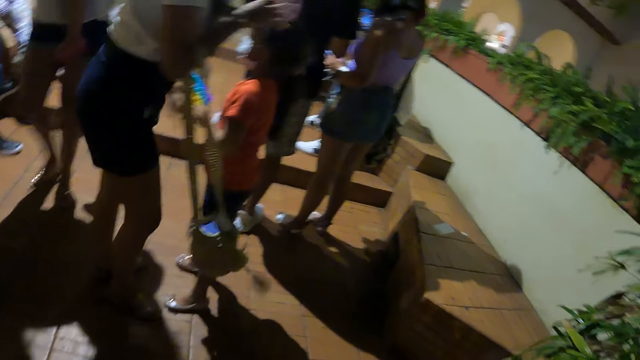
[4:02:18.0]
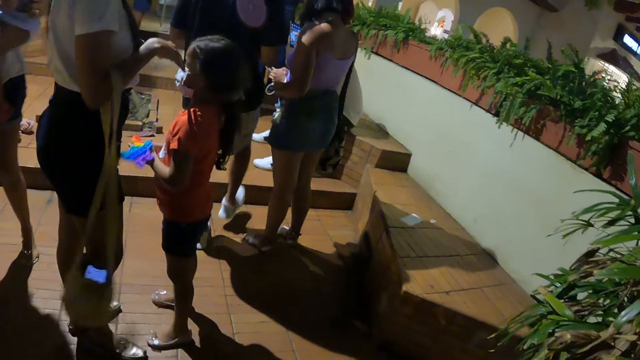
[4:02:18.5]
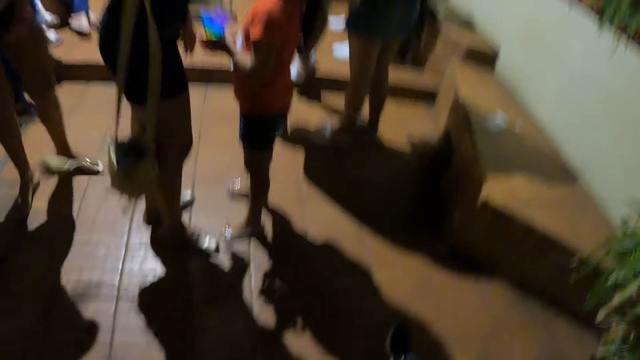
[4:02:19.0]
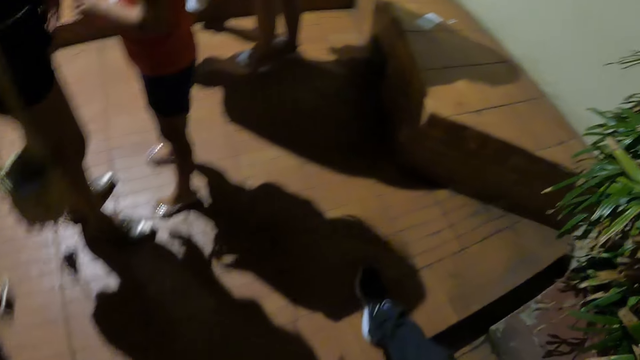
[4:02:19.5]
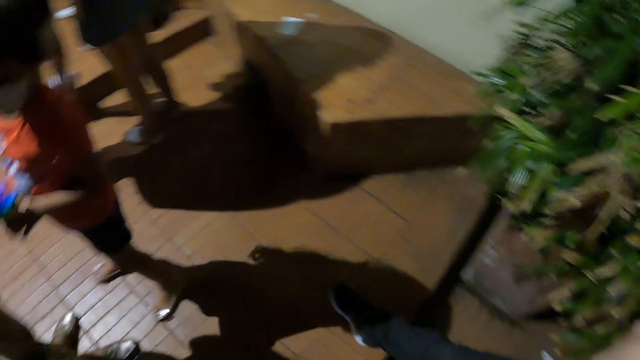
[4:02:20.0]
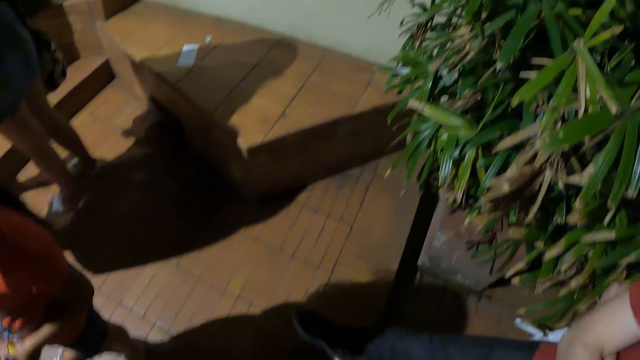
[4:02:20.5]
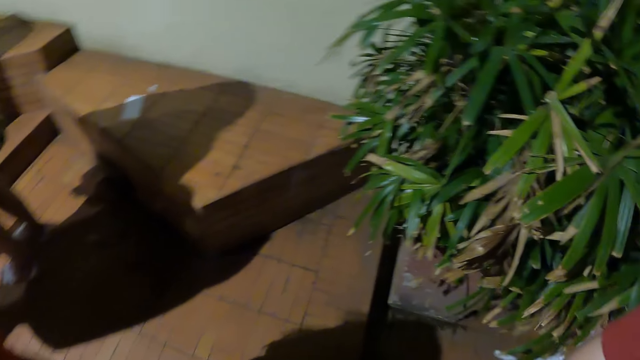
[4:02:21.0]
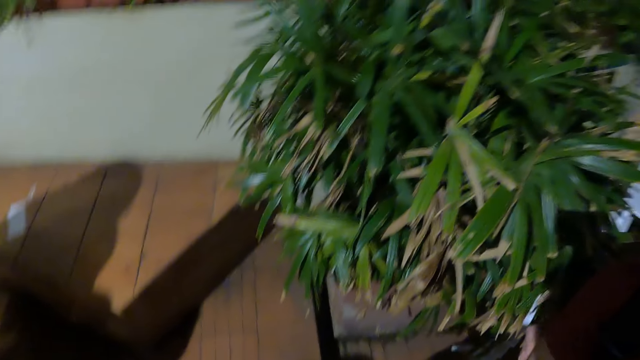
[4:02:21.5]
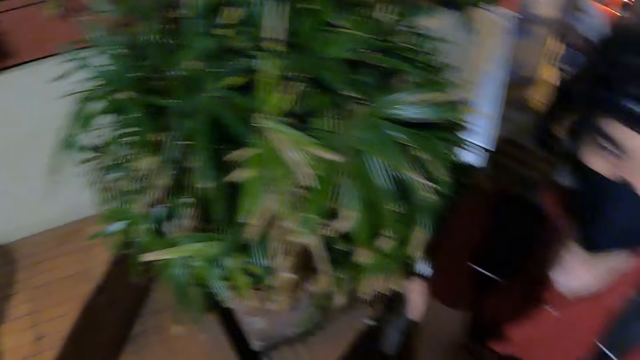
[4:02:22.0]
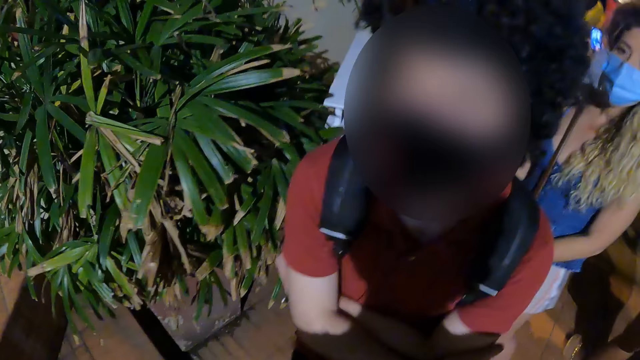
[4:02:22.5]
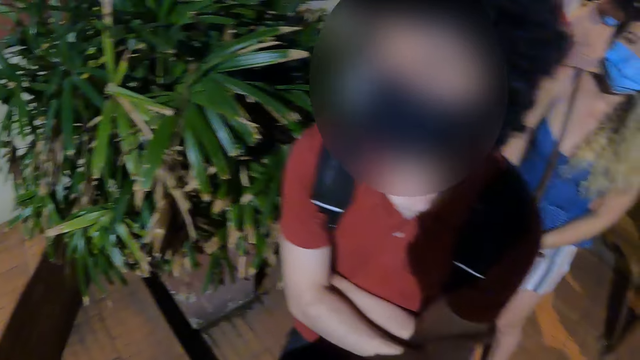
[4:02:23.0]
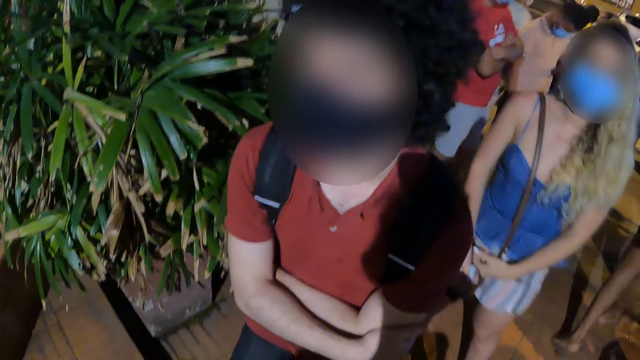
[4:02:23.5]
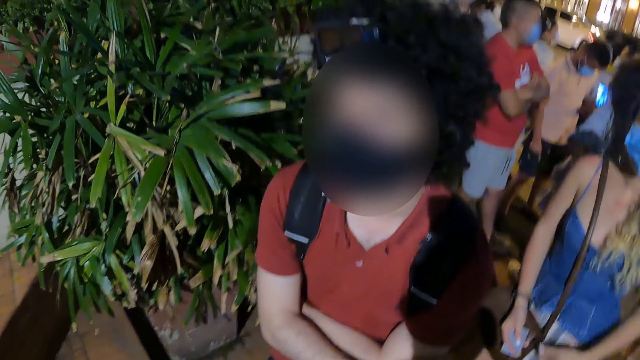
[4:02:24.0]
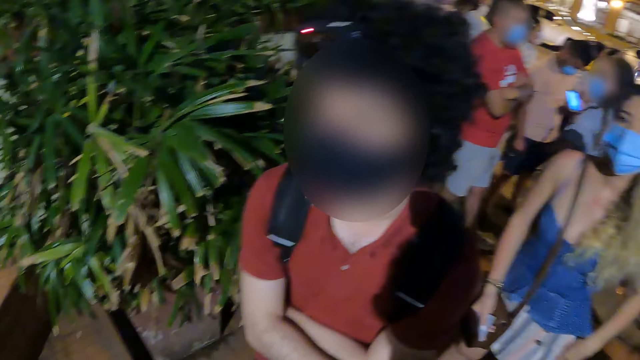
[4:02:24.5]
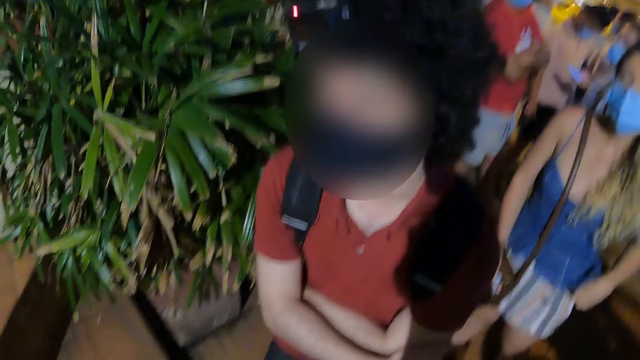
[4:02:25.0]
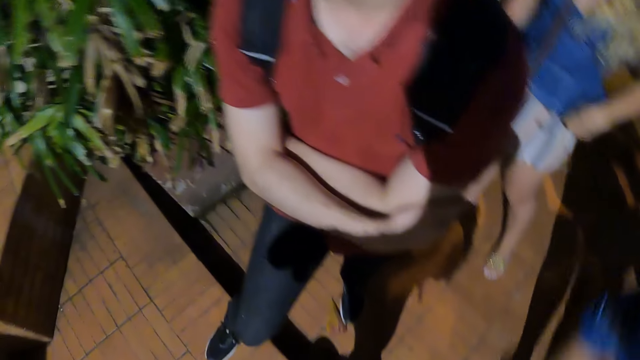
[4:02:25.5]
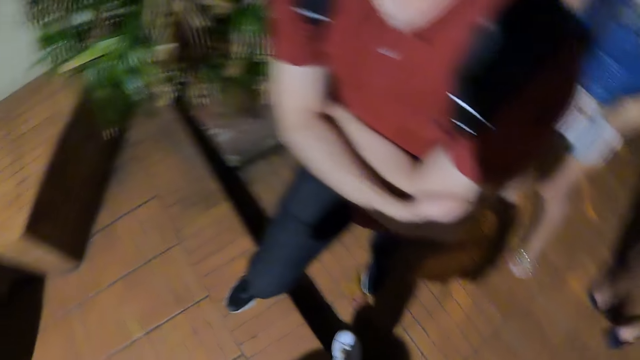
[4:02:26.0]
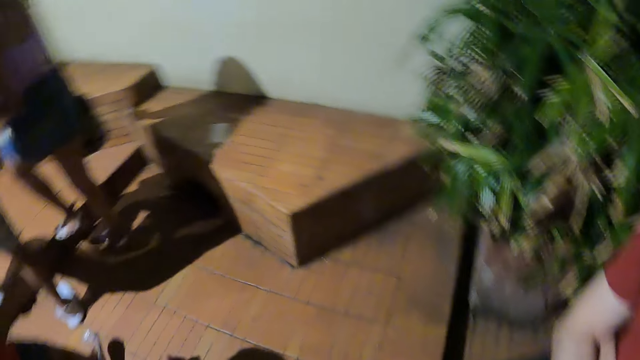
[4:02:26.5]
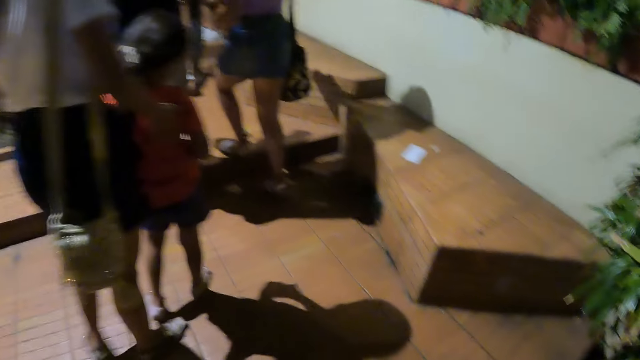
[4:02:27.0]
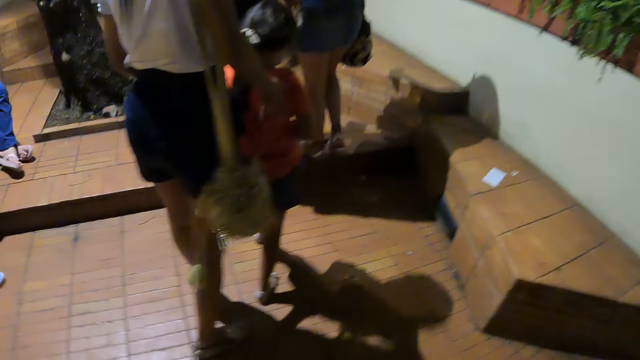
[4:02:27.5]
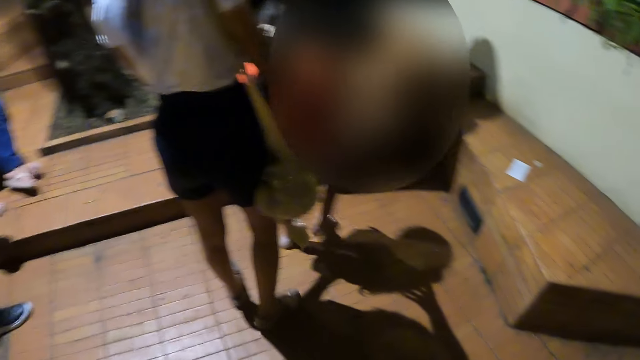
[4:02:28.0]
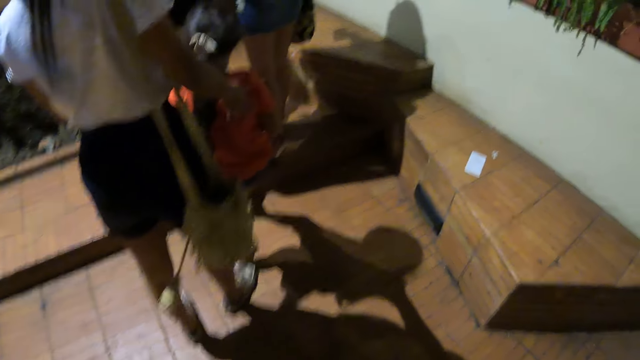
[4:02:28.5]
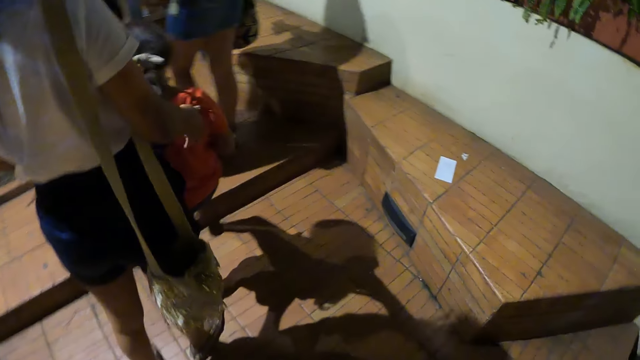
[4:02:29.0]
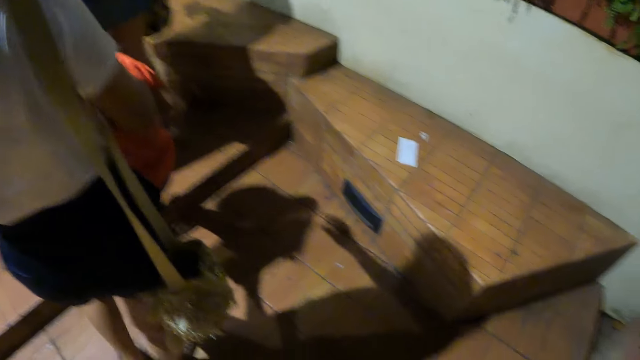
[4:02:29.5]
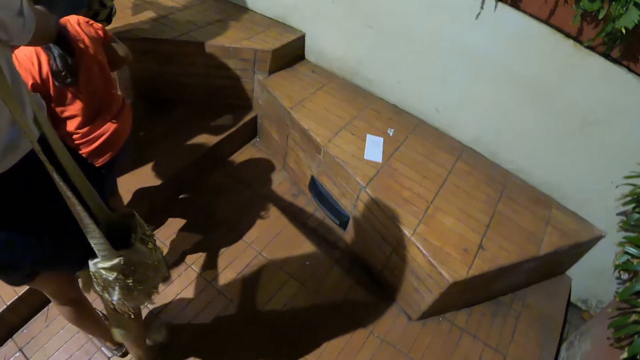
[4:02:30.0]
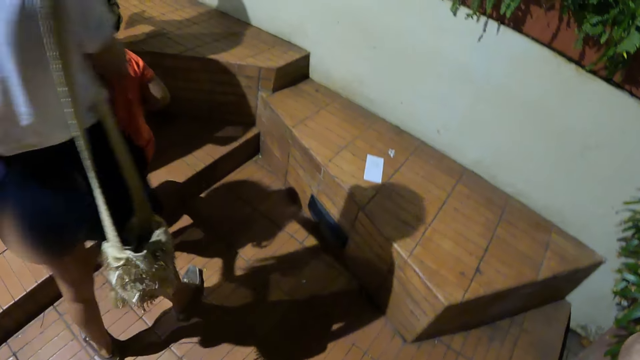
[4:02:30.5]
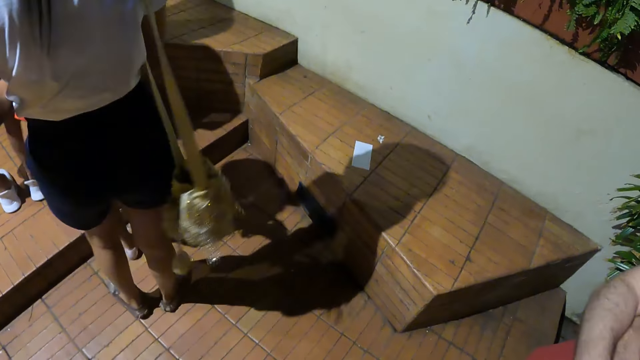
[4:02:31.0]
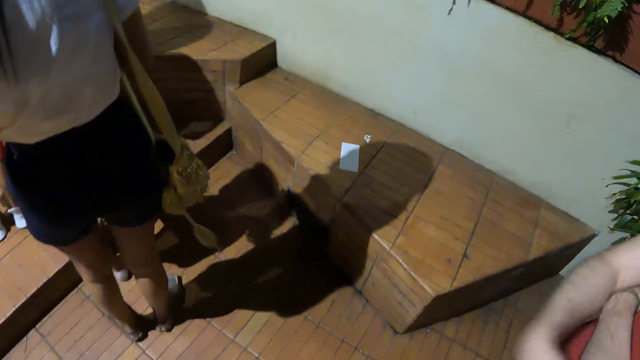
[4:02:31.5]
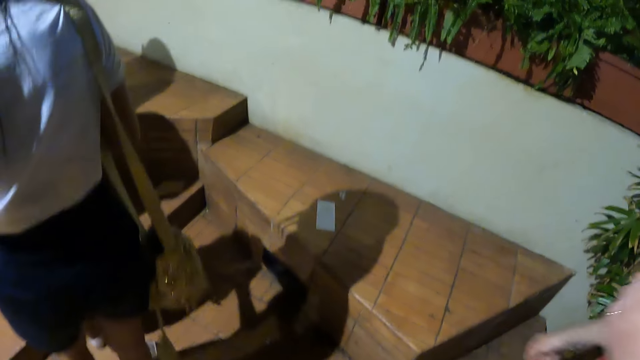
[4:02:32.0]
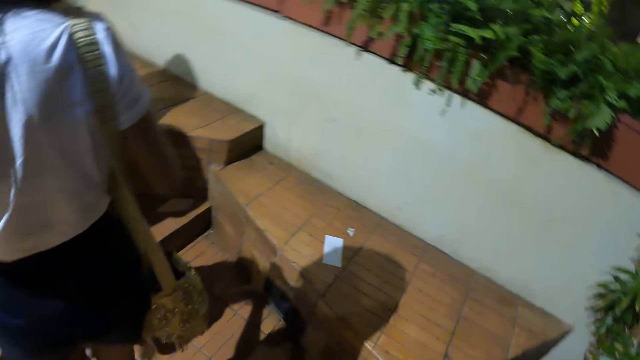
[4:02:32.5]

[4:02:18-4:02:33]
The camera wearer turns around. They look at a man. They look at a girl. They walk towards the stairs.

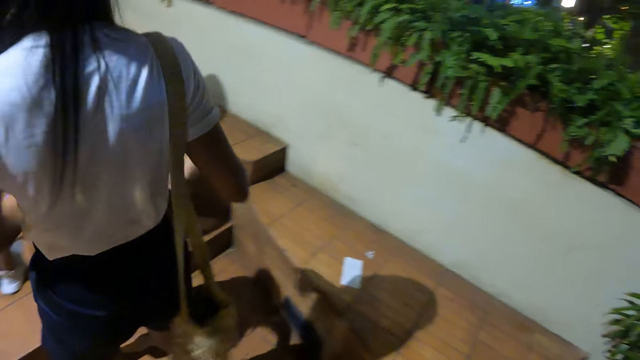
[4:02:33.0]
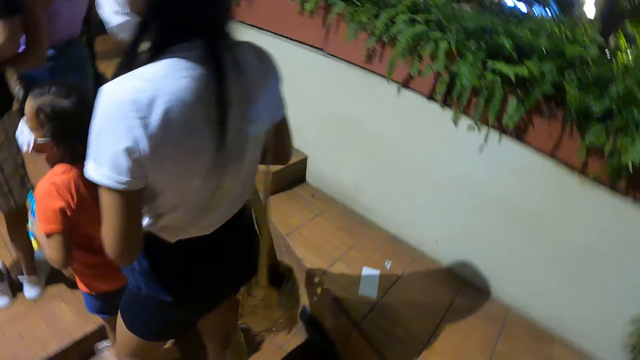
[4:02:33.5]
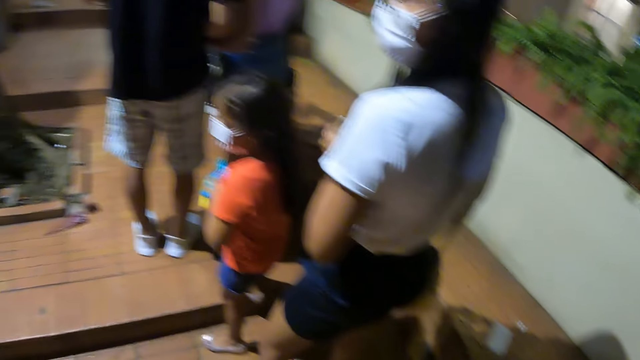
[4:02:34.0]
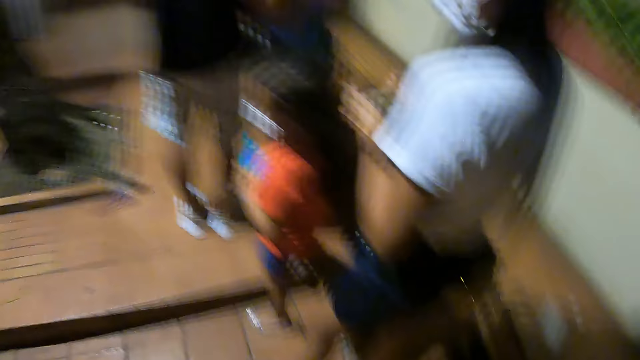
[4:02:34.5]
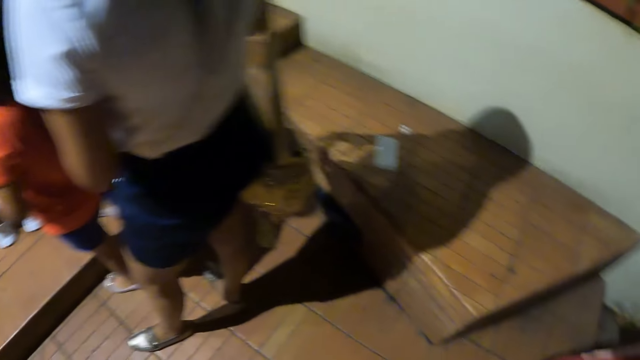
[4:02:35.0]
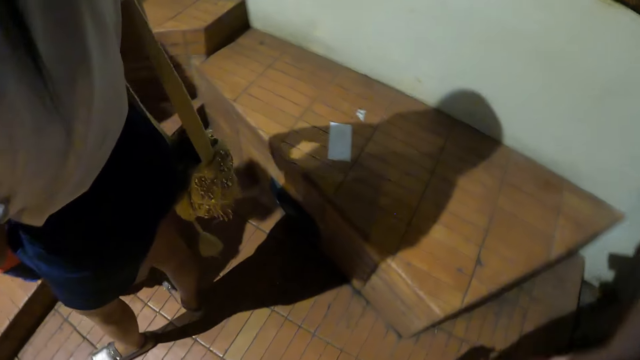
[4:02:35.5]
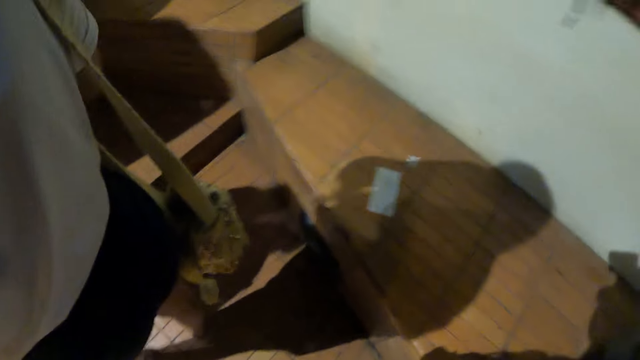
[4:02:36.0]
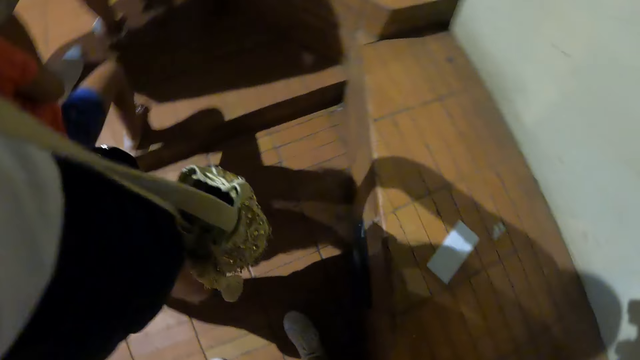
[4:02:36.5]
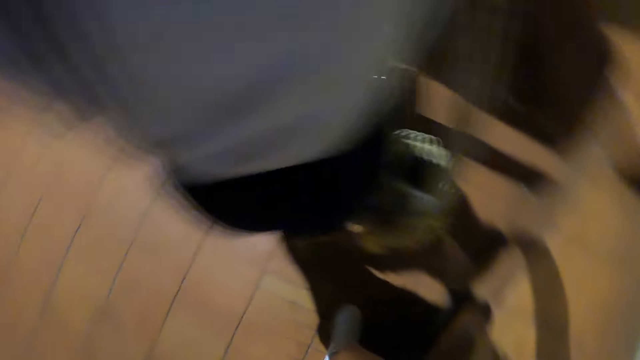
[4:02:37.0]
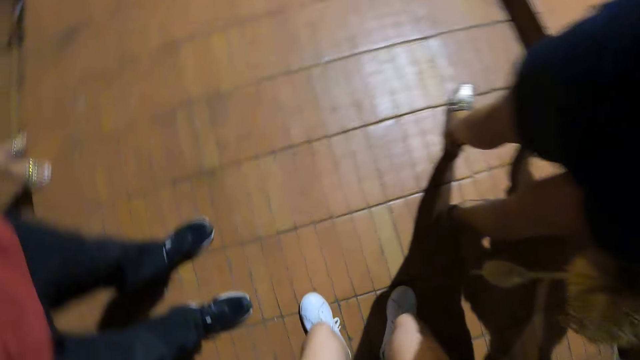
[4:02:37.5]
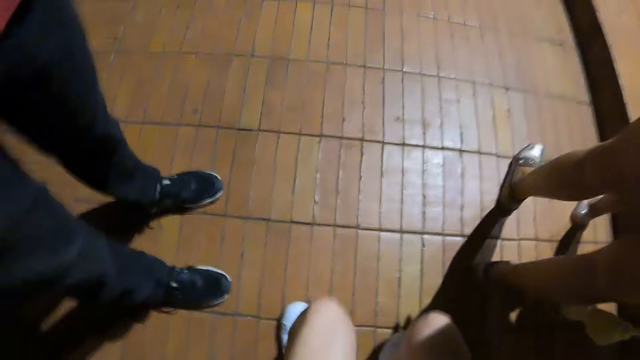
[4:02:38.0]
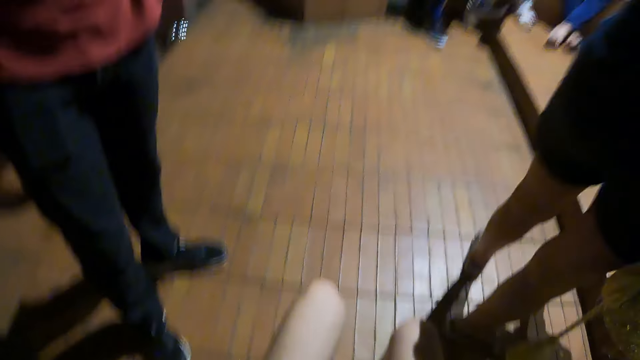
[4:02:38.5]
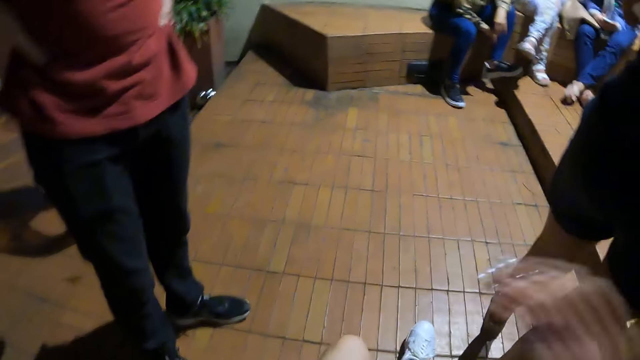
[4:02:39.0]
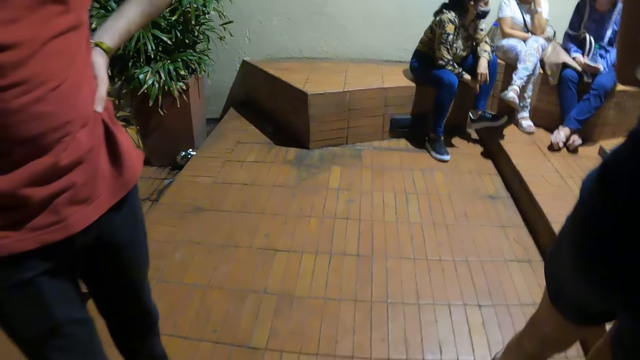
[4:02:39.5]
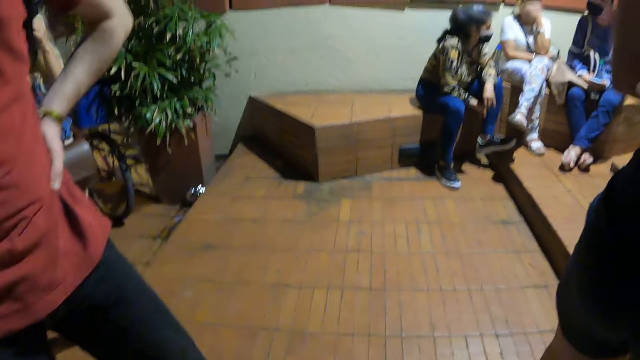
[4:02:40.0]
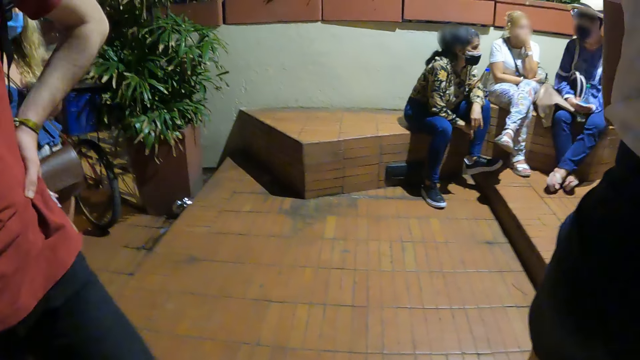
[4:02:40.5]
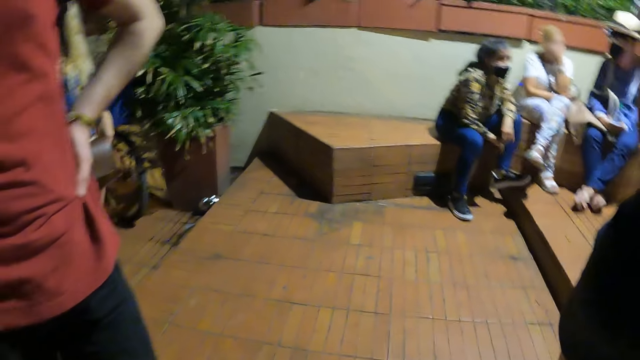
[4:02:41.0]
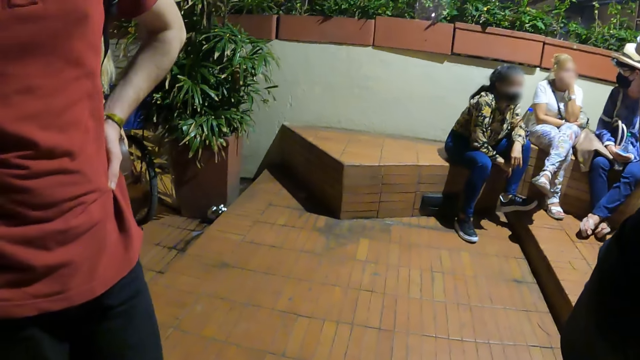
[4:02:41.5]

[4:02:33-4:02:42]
The camera wearer looks around. They sit on the verandah slab.
